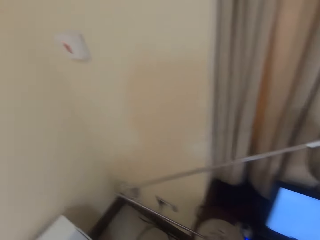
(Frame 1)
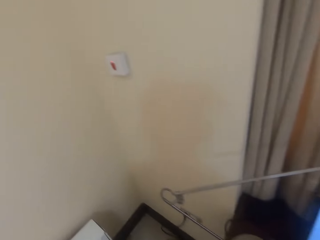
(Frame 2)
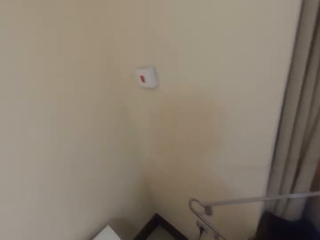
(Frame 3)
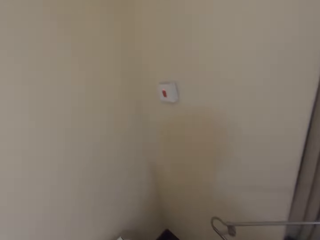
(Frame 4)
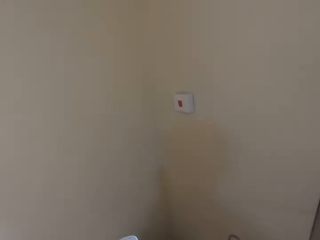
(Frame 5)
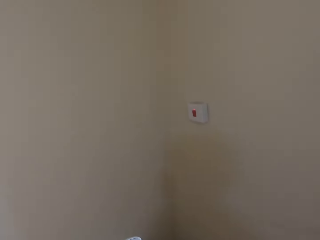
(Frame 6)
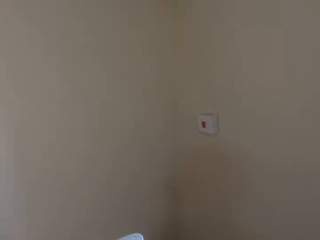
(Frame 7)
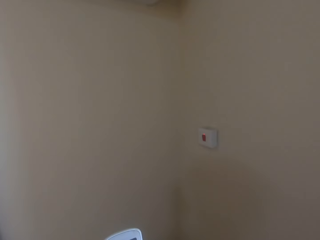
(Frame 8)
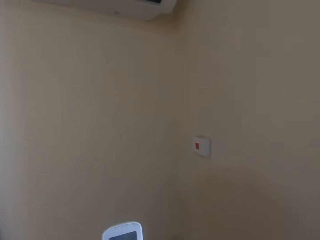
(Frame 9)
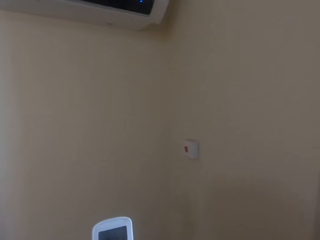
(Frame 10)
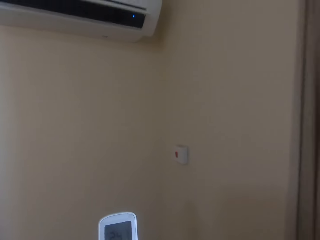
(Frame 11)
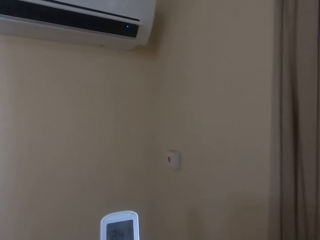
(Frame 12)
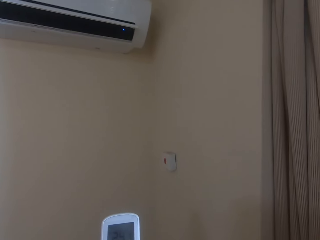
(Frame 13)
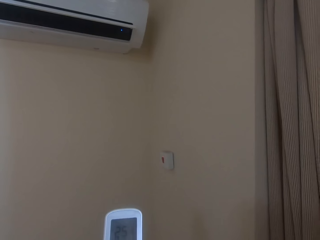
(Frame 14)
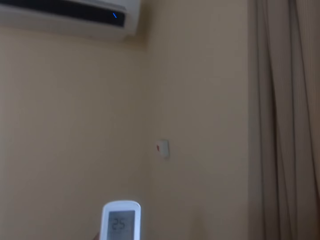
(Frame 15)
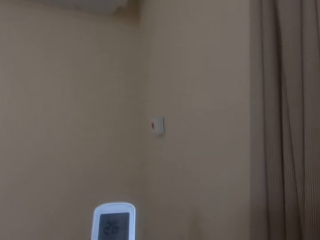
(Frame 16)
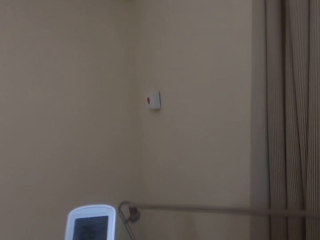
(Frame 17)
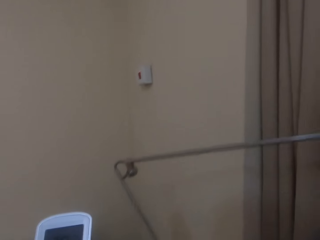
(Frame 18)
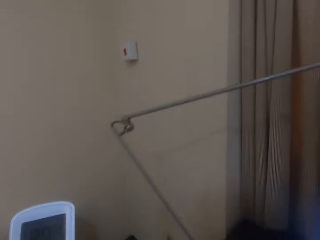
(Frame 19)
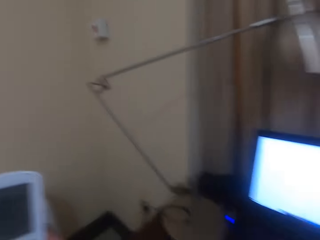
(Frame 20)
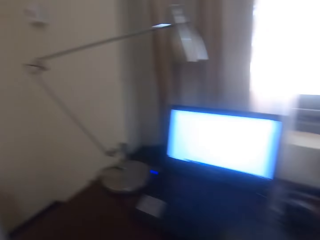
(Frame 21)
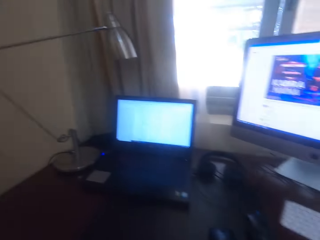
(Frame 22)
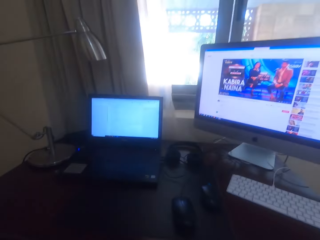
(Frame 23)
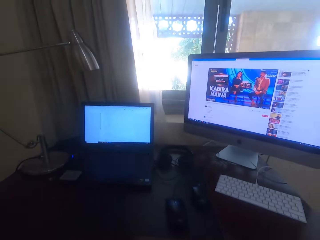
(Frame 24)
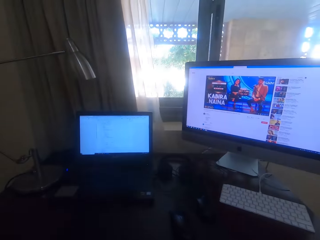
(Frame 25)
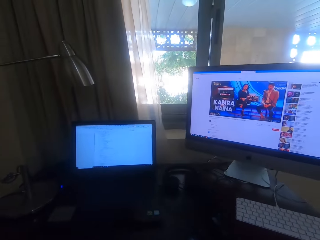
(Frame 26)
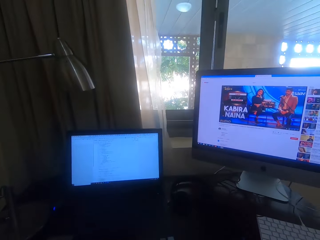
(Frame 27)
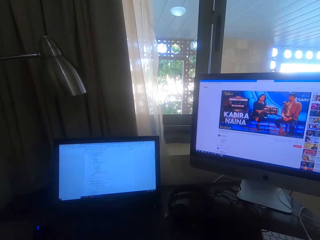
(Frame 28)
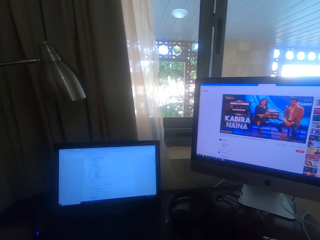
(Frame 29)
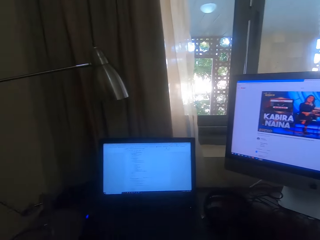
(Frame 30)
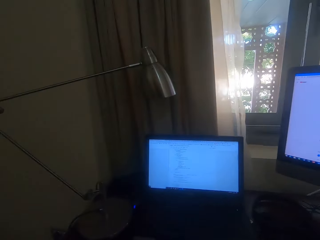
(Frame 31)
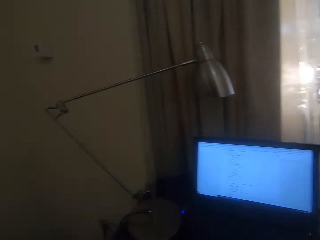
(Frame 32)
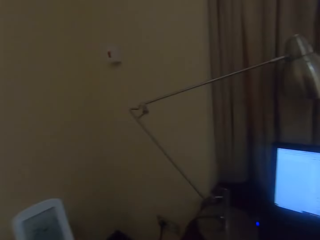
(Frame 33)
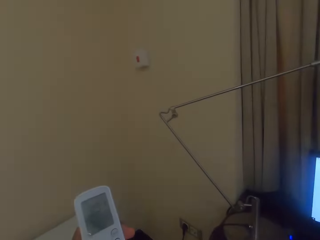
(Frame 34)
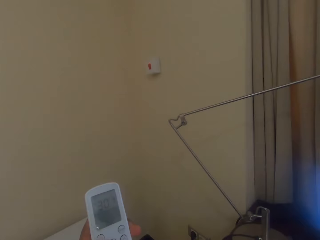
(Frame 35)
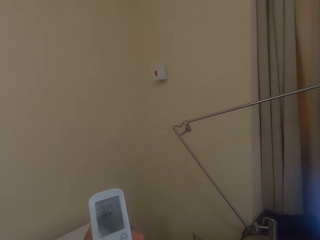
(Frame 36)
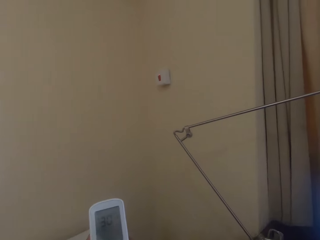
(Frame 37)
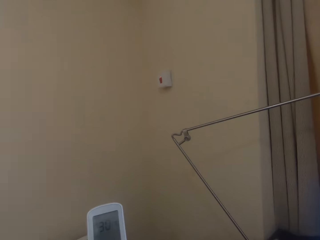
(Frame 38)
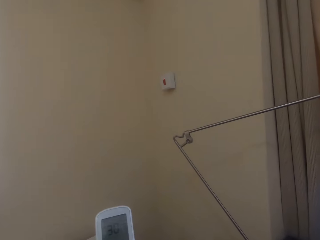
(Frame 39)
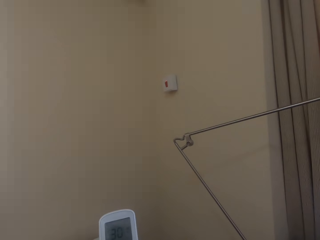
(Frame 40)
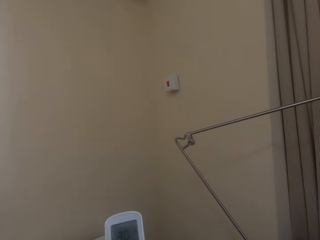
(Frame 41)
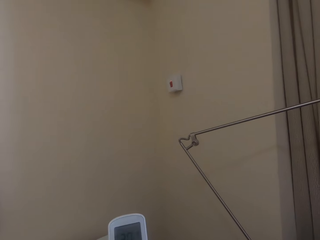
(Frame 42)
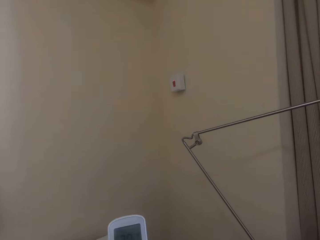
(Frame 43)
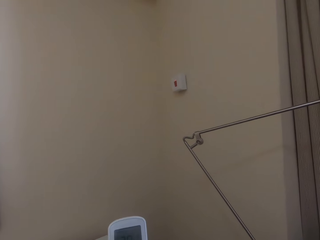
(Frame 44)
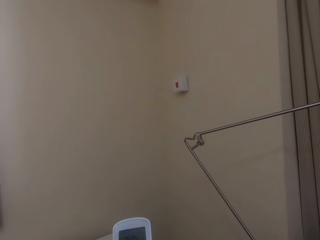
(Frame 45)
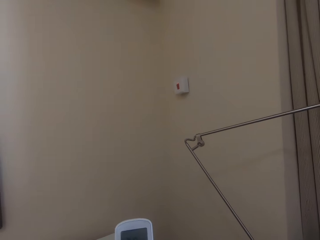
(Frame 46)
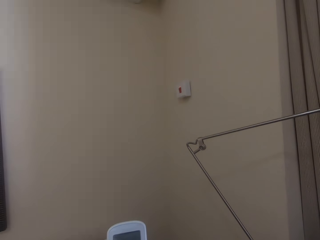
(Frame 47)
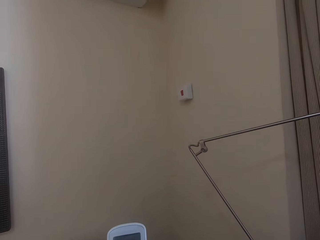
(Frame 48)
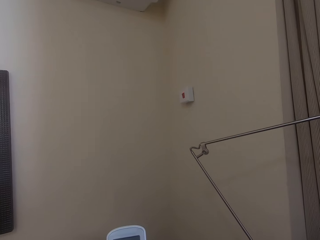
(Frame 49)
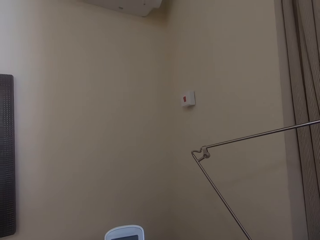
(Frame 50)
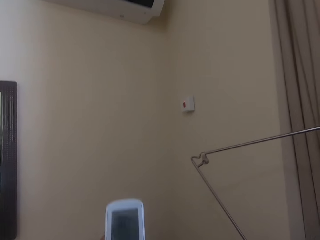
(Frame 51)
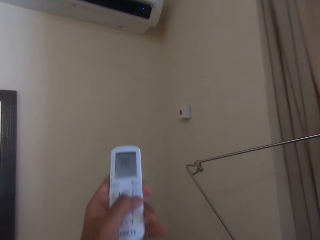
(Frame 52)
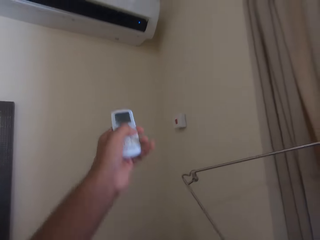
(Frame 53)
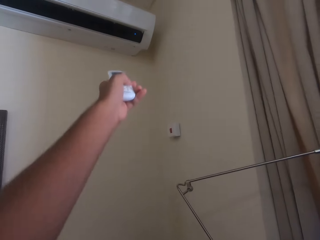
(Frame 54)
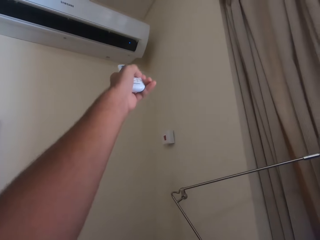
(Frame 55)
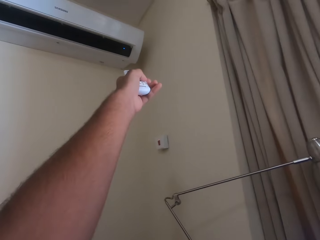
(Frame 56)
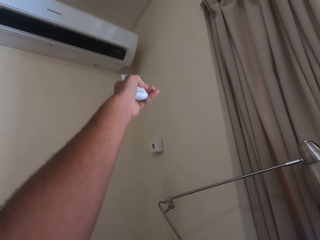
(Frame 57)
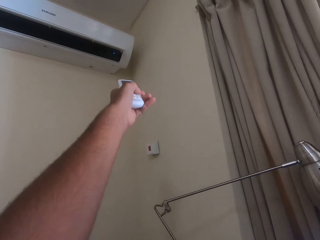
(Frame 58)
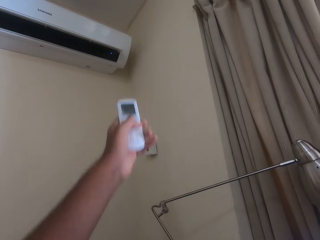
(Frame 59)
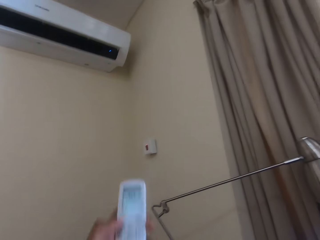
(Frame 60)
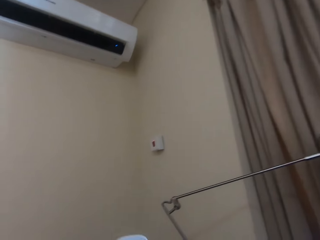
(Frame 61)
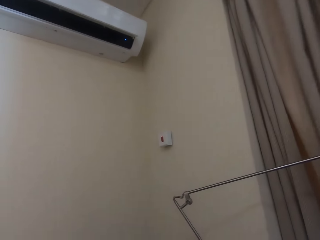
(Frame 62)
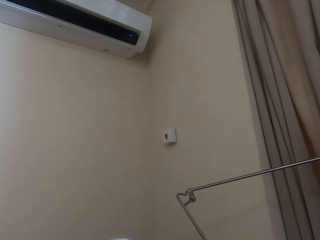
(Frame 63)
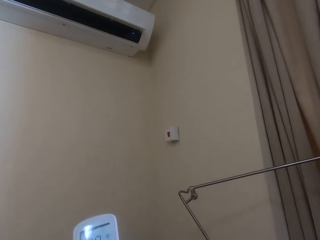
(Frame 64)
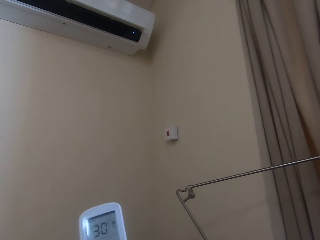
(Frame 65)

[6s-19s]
The camera wearer picks up an air conditioner remote. They adjust the air conditioner with the remote. They look around. They adjust settings of the air conditioner with the remote.

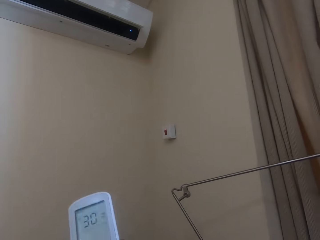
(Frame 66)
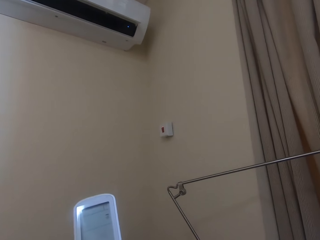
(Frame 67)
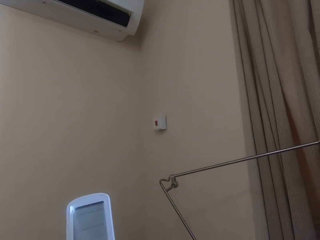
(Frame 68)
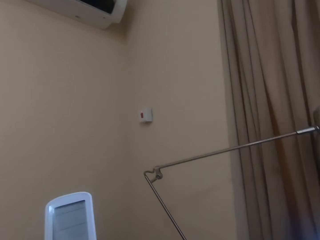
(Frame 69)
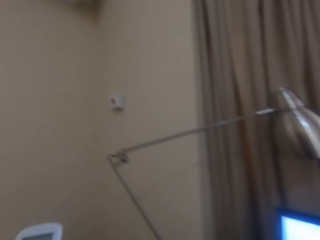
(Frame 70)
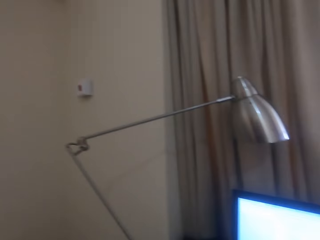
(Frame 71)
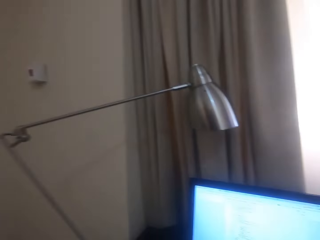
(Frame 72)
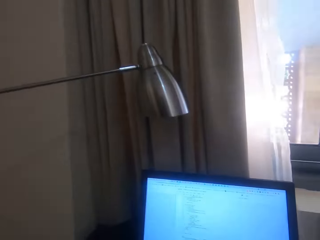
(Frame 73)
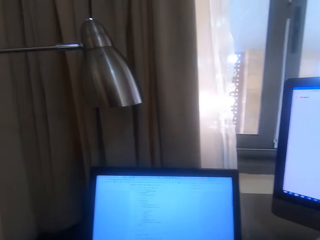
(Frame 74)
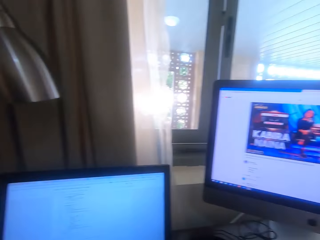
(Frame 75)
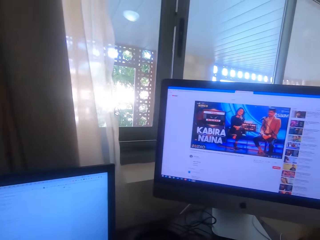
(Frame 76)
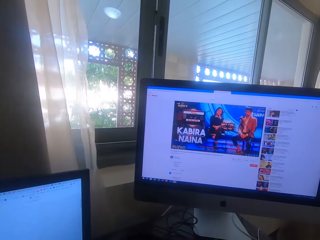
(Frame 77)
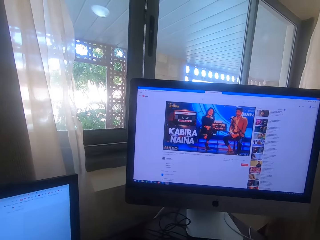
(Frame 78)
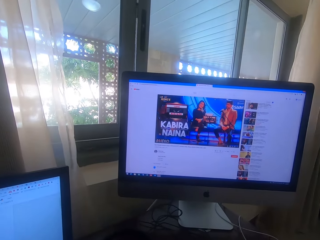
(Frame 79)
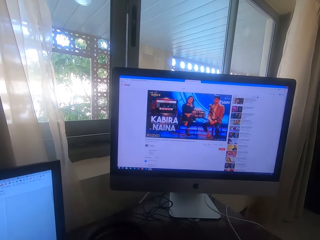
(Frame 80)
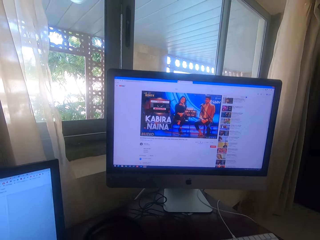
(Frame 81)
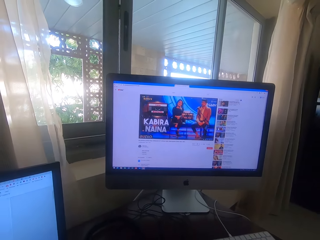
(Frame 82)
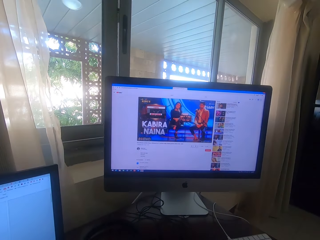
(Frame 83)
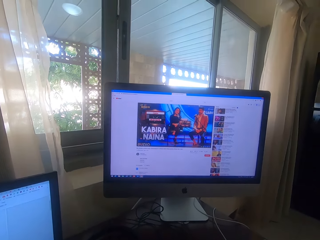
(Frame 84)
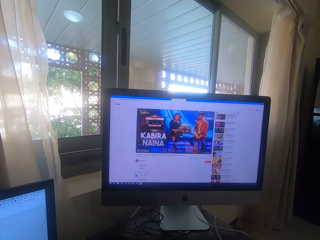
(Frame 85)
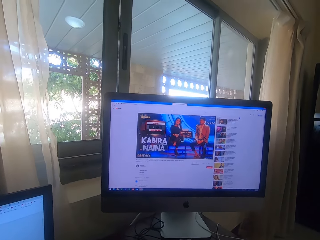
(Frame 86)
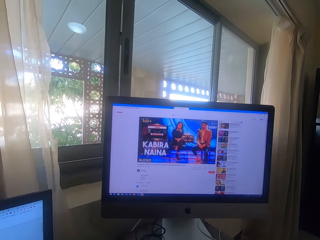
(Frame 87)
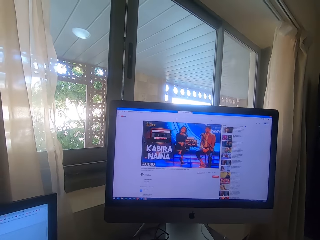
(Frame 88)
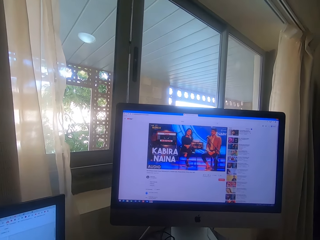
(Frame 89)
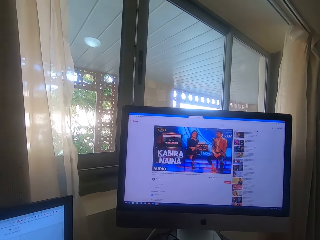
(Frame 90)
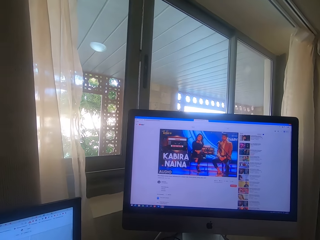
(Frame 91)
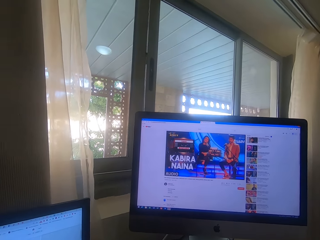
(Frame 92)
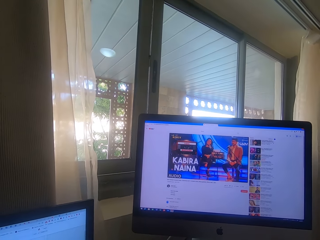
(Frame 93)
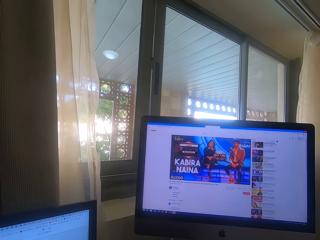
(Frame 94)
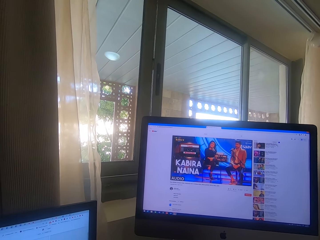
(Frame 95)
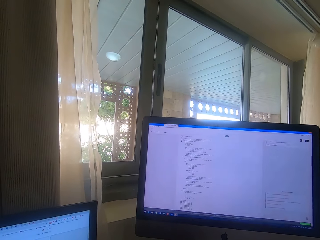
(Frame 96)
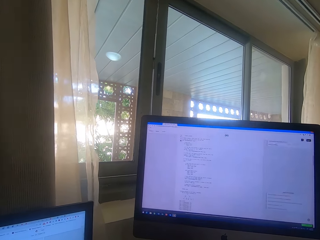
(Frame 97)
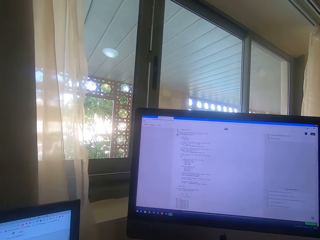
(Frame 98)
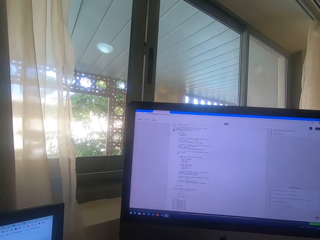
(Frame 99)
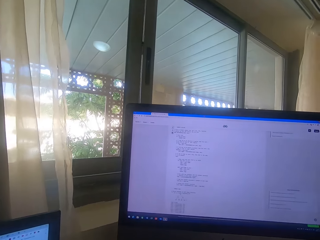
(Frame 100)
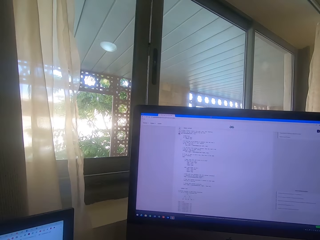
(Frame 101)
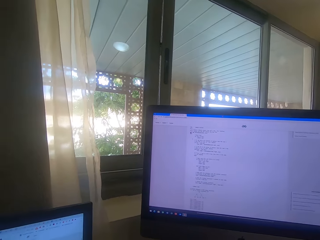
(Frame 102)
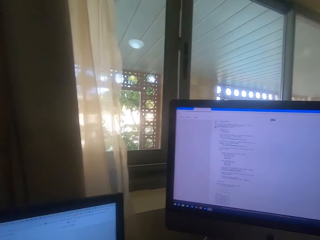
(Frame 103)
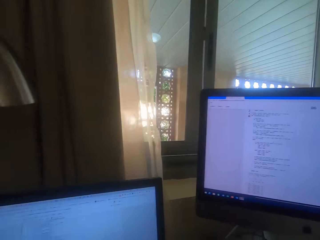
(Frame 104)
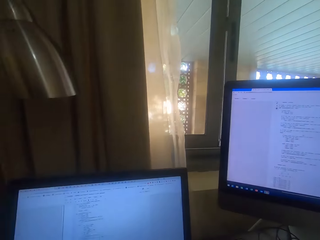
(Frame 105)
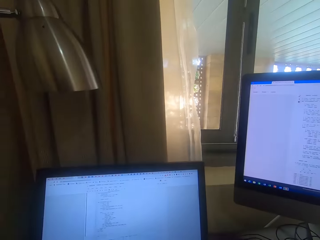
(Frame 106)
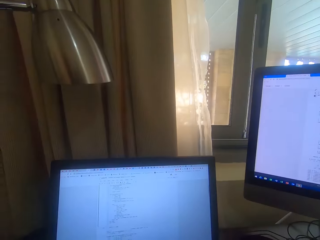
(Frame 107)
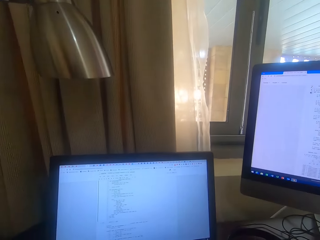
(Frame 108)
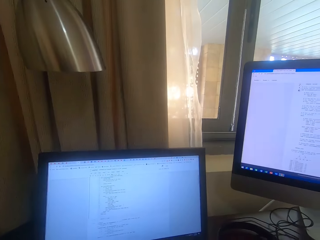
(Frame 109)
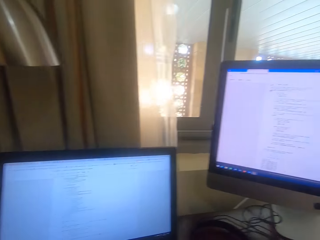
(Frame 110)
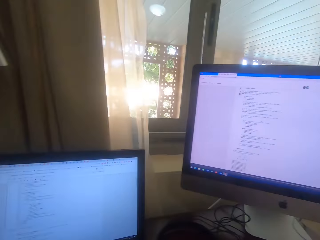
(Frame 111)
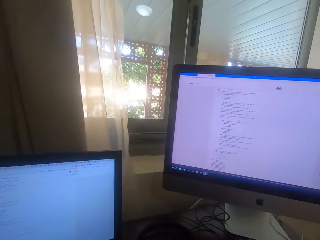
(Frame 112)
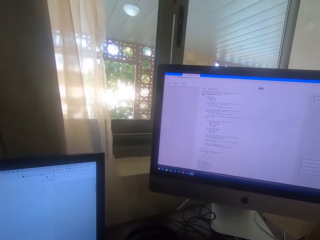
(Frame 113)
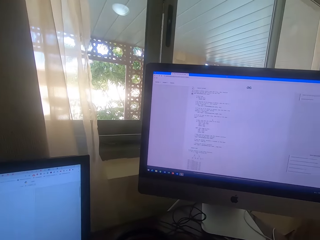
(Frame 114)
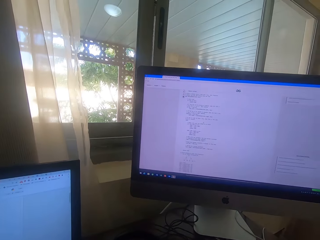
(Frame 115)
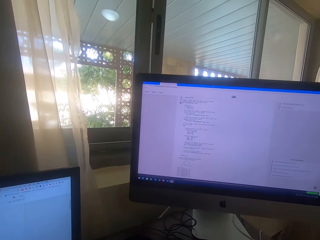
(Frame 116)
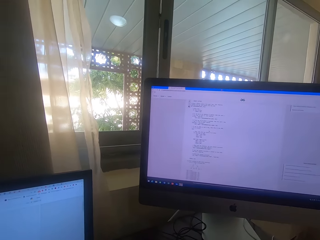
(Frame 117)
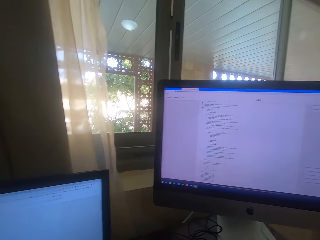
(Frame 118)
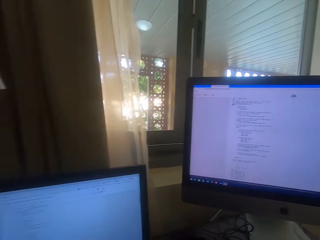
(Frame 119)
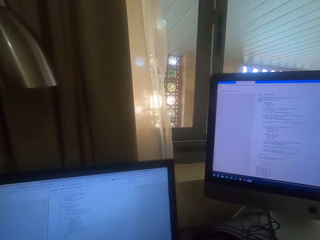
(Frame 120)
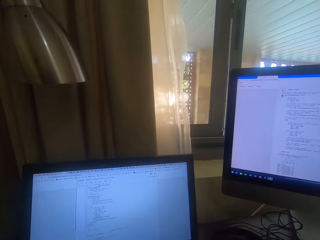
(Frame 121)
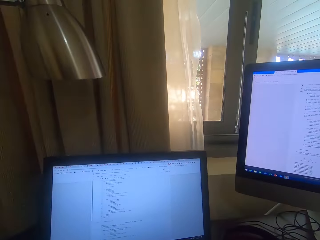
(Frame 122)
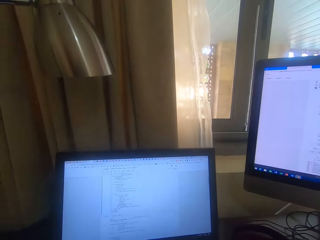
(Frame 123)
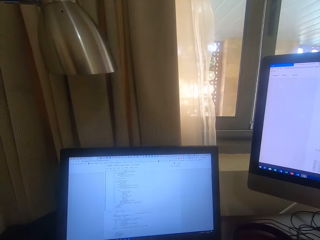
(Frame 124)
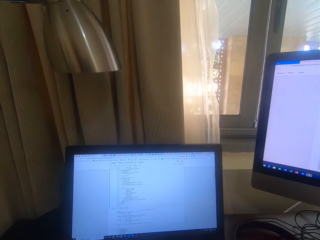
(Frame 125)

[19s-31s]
The camera wearer uses a computer. They put the air conditioner remote on the table.
